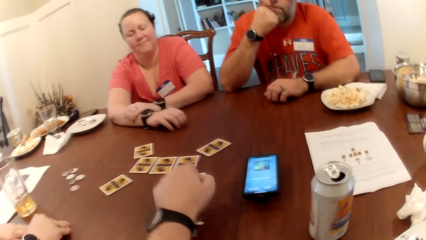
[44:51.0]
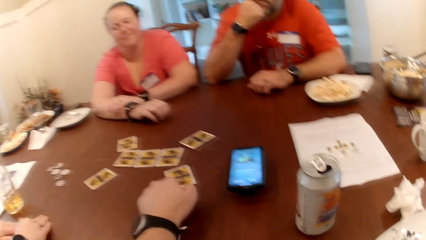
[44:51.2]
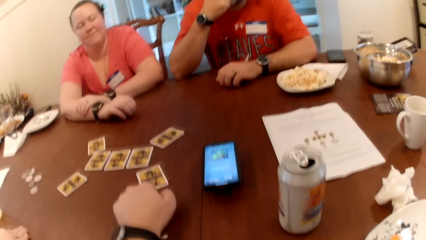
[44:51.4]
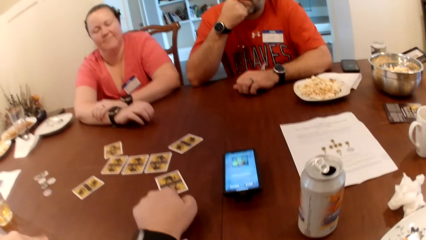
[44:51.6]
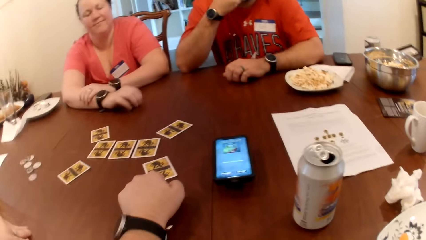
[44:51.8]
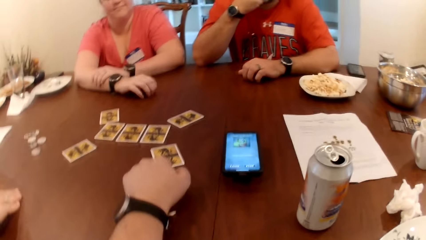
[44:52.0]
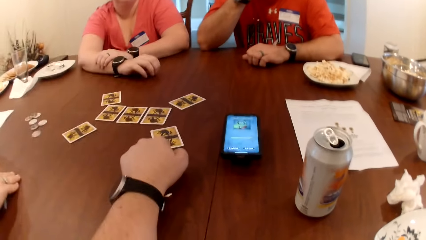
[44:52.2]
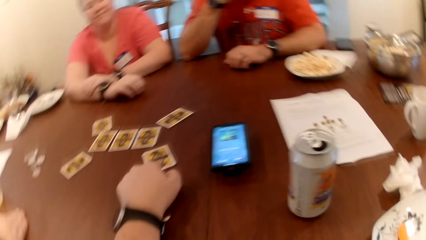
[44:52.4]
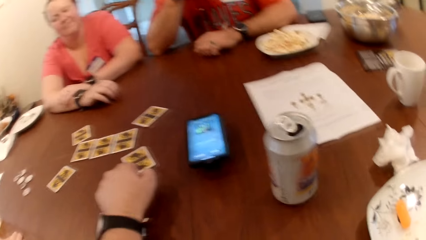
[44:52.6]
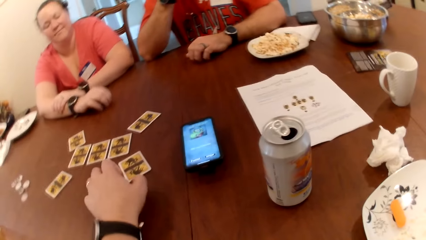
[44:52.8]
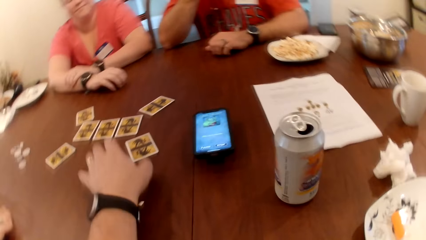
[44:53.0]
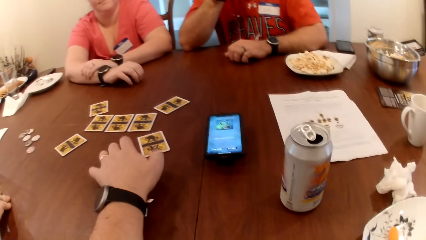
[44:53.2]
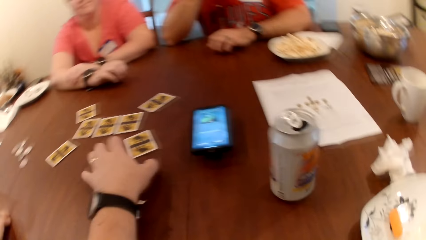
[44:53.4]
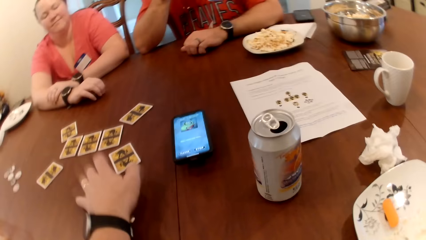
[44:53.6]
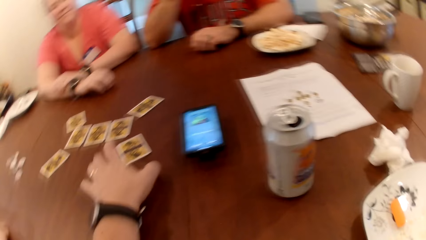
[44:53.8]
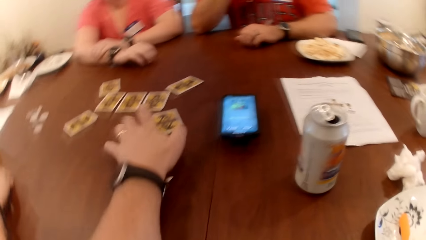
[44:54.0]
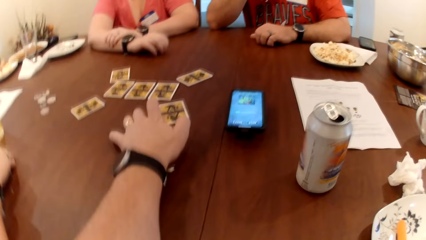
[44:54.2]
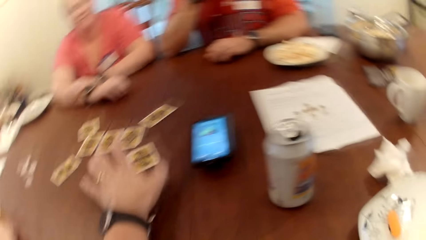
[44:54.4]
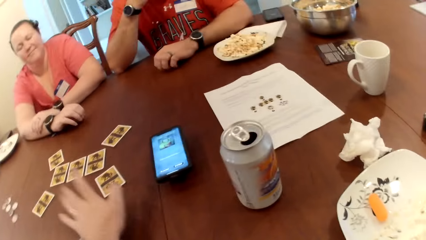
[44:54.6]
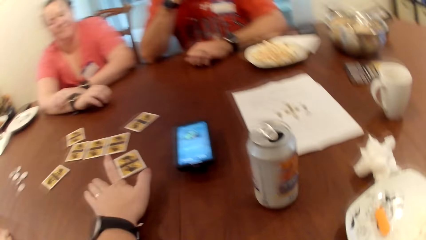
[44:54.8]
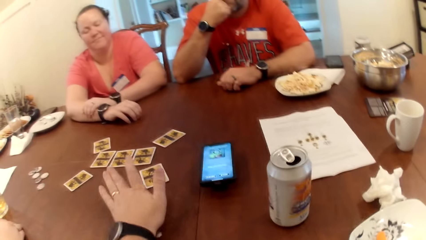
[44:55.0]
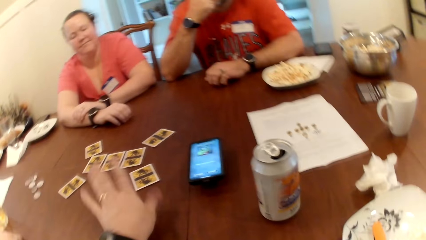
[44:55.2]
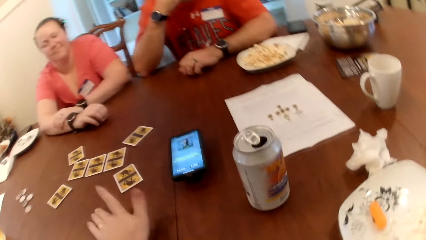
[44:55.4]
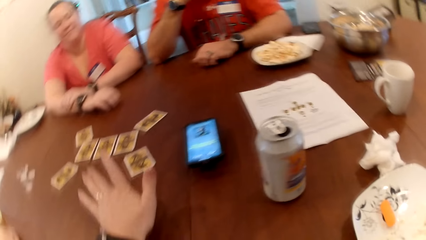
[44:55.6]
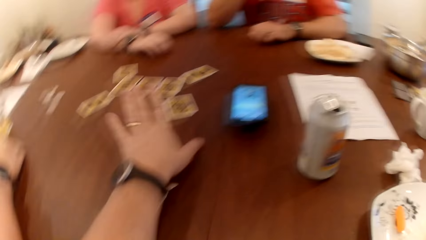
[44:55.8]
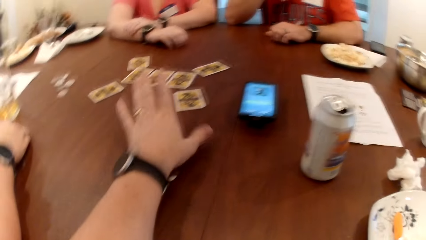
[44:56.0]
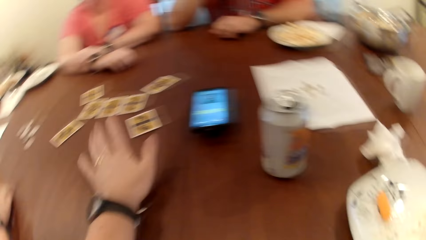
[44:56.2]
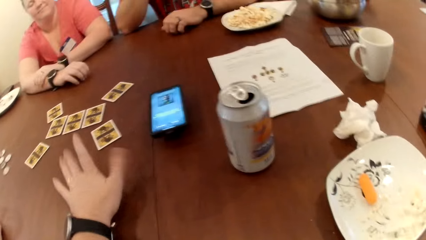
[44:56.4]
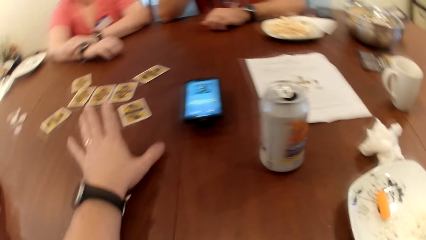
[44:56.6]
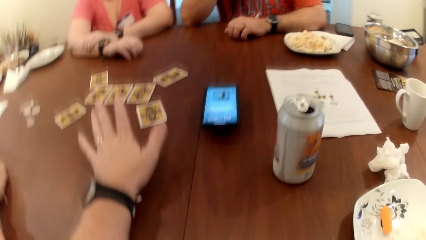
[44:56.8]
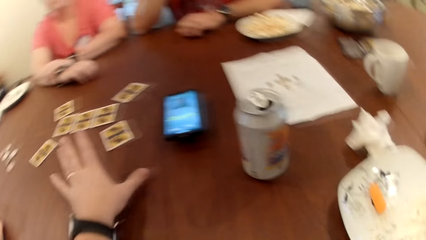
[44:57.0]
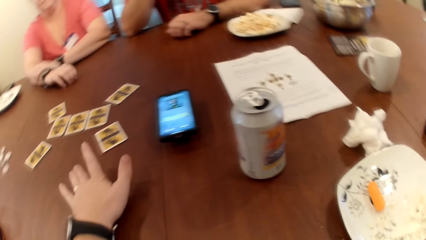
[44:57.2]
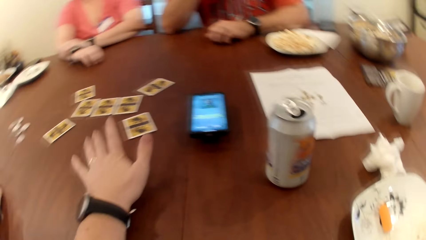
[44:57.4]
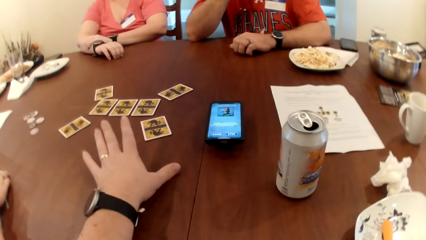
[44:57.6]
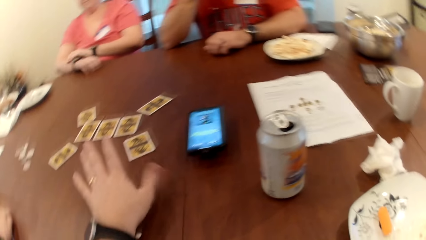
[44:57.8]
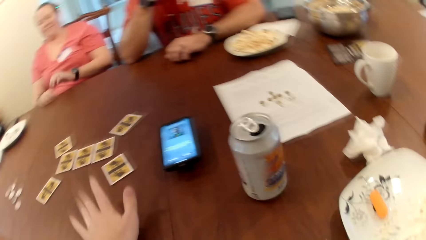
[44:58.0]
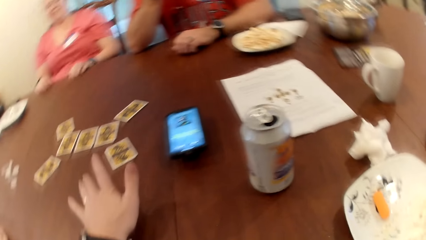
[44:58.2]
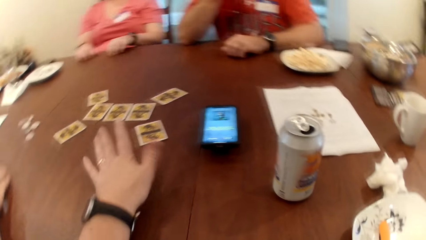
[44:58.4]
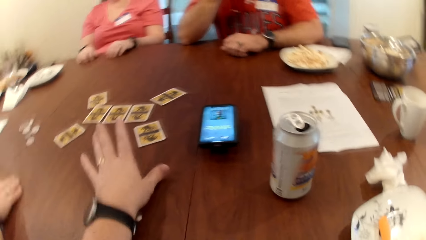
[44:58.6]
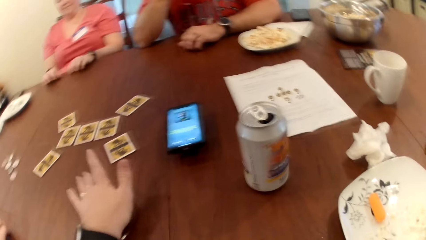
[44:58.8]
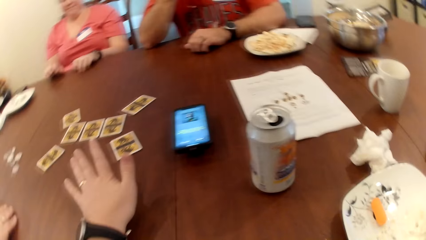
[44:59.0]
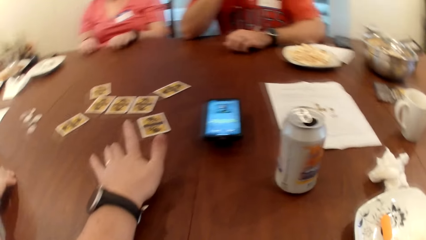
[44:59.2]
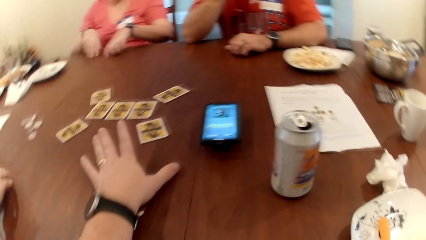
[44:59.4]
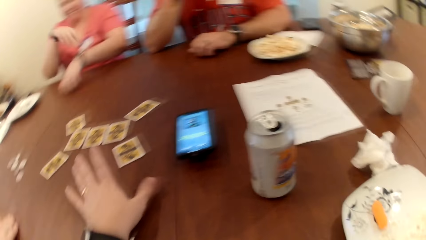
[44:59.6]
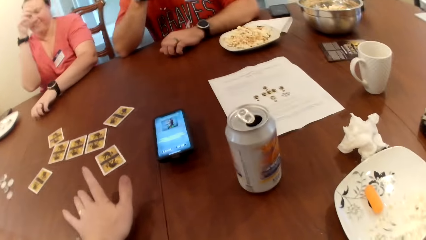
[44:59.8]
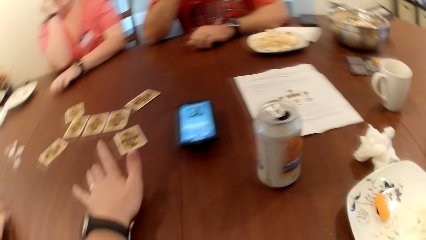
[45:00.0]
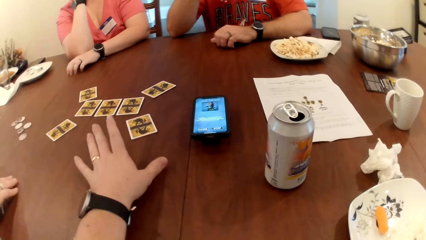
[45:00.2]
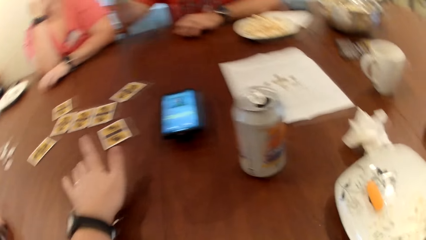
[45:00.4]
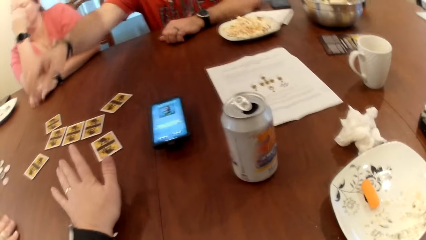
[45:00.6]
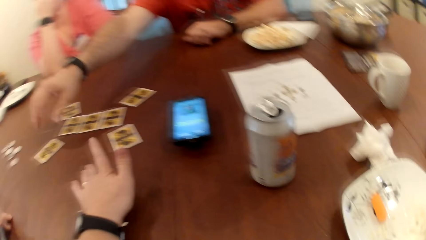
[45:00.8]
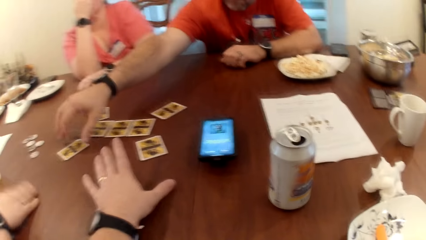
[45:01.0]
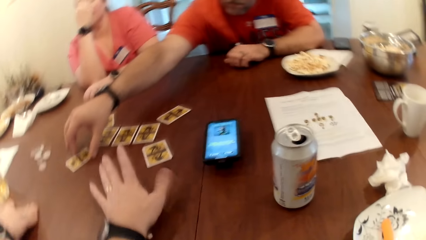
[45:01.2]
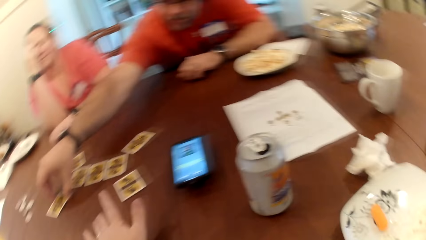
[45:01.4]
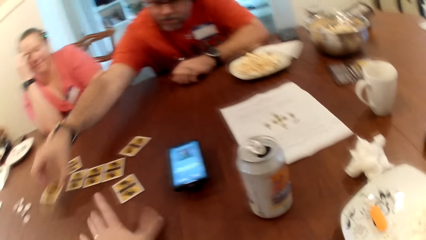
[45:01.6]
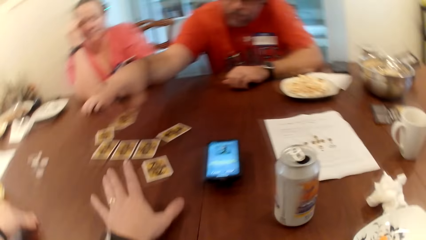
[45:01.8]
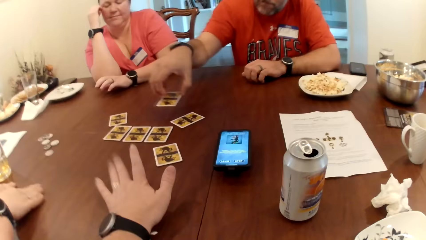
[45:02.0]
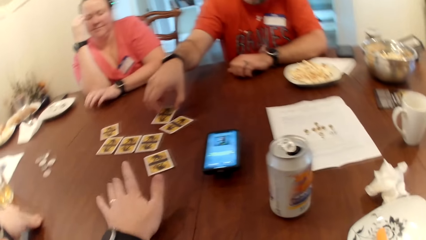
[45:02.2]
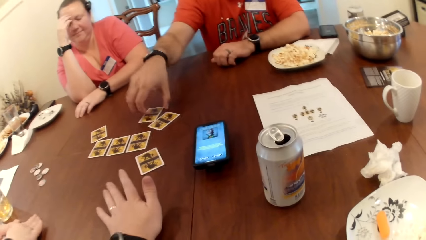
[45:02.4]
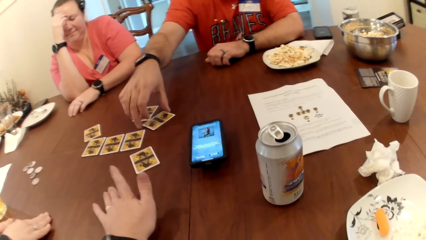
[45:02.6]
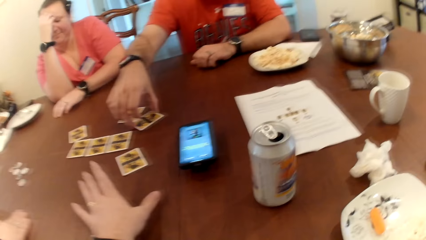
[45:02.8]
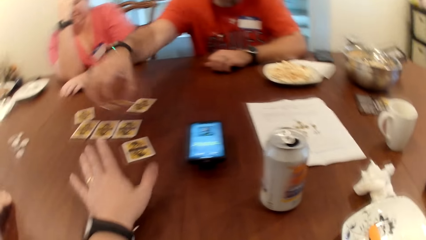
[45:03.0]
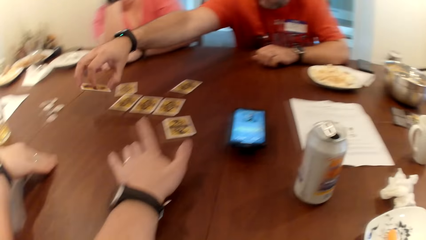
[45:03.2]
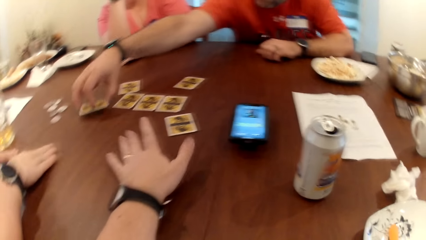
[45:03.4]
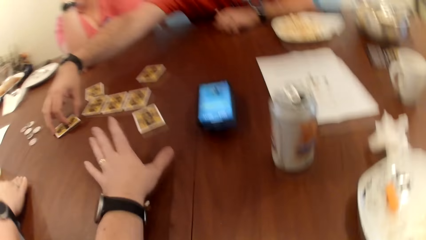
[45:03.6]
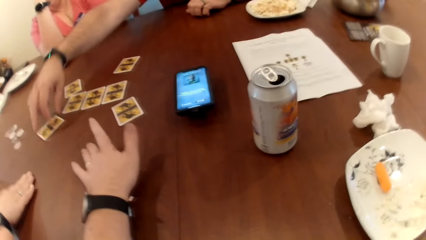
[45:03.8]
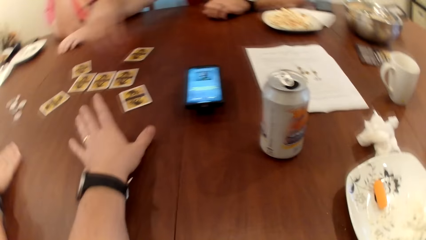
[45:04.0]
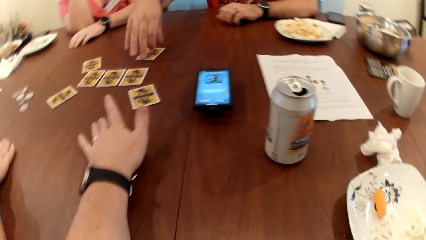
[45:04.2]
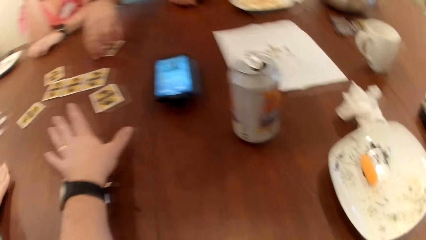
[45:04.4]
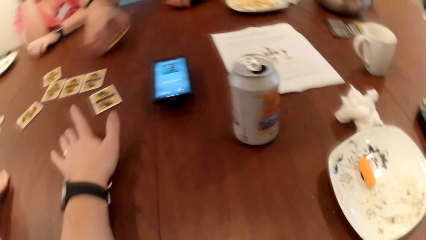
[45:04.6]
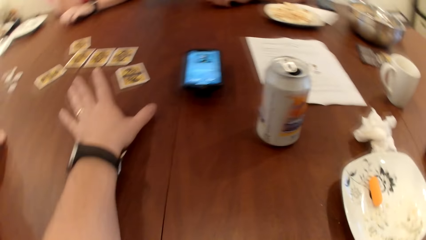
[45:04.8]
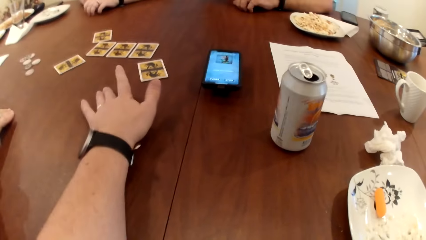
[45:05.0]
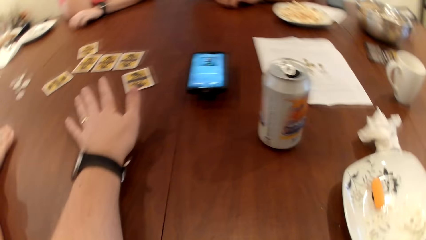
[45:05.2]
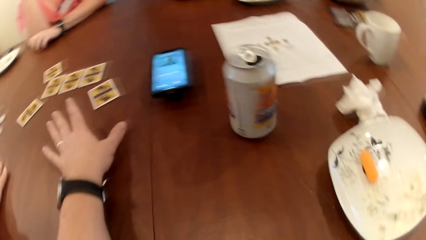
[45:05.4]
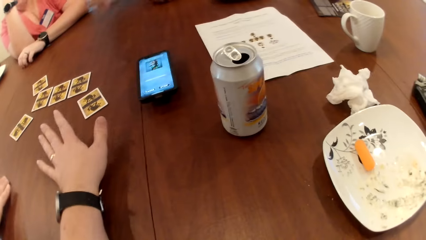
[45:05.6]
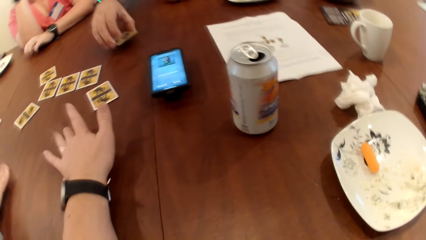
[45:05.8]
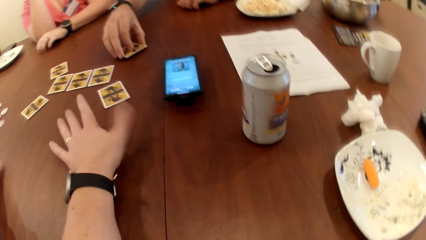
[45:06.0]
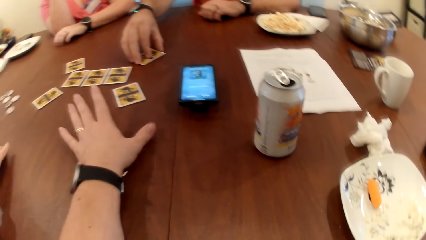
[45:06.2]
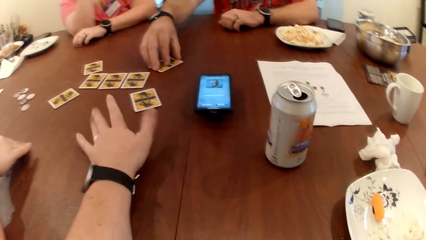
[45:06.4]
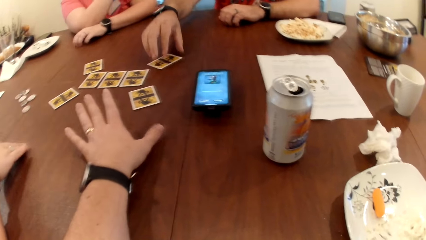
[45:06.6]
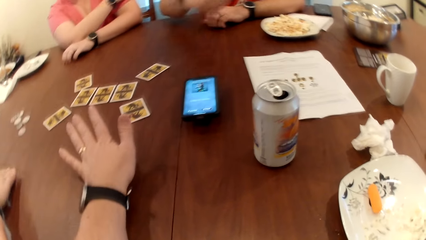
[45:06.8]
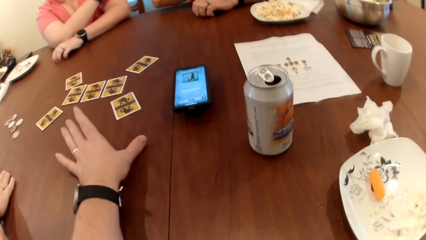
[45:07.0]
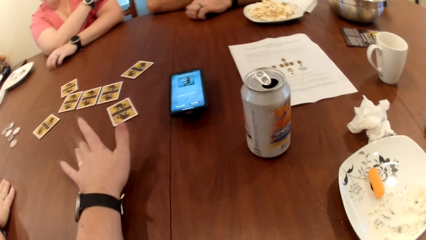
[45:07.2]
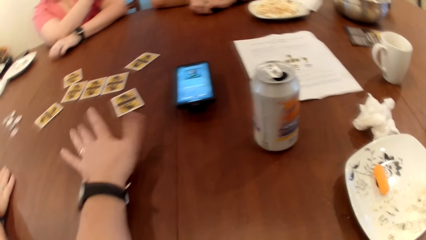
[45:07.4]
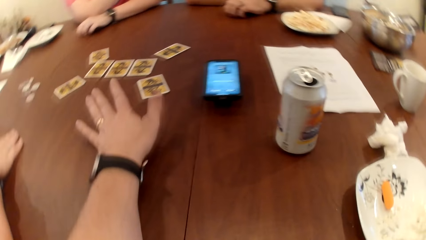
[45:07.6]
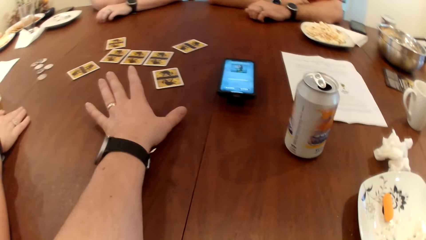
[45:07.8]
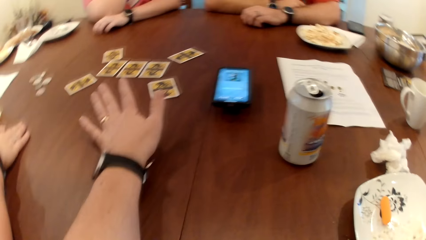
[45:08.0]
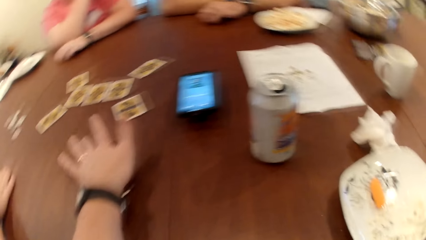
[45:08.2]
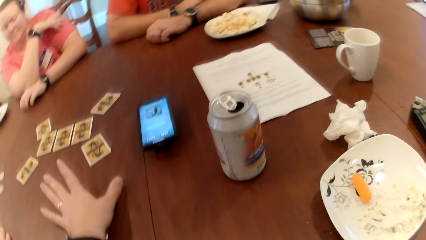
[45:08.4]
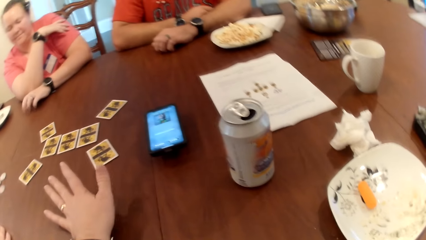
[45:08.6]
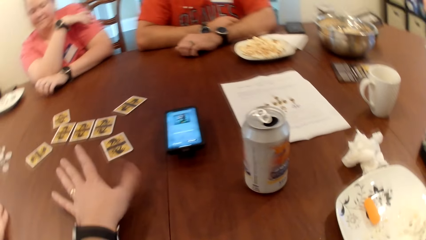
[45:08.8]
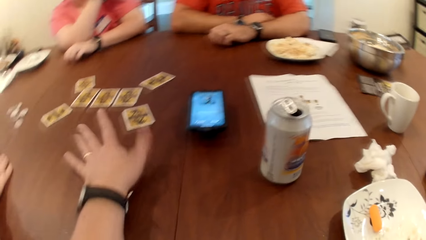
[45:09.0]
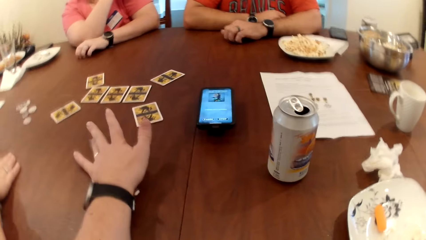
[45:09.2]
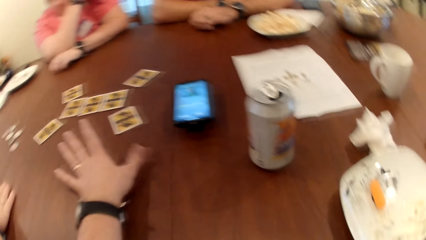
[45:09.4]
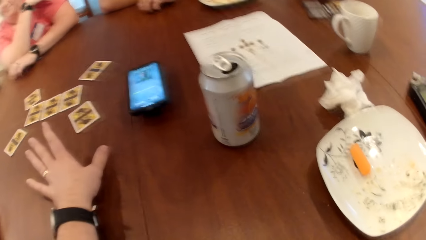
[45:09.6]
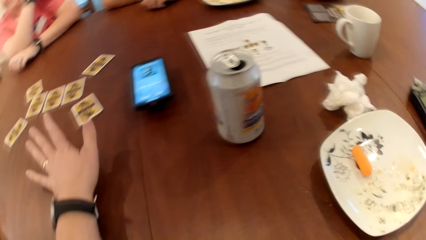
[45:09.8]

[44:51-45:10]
The camera wearer stares at the table and hits his fingers on the table. A man picks up a card on the table with his right hand. The man switches the positions of the cards. The man drops the card on the table with his right hand. He picks up the card on the table with his right hand and drops the card on the table with his right hand. He picks up the card on the table with his right hand. The camera wearer hits his fingers on the table. The man drops the card on the table with his right hand. The camera wearer hits his fingers on the table.
